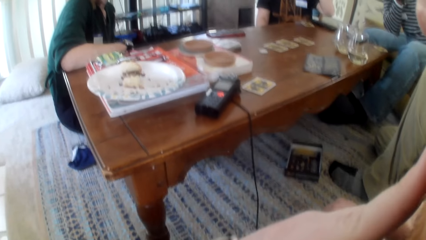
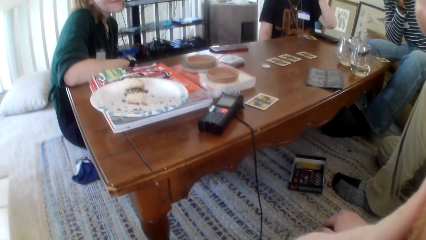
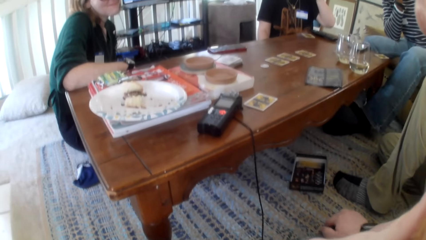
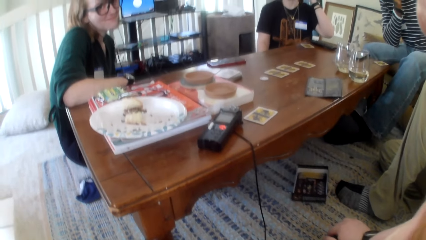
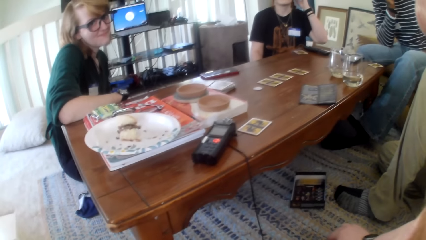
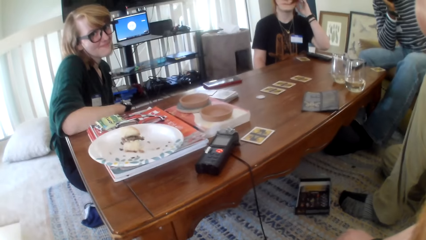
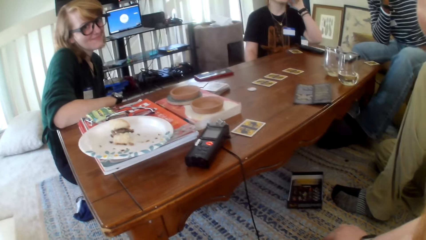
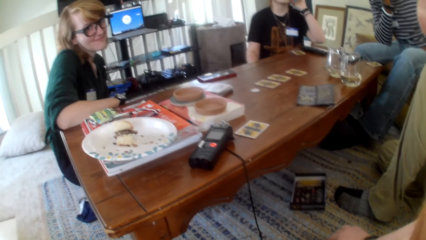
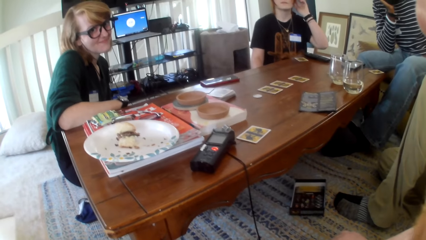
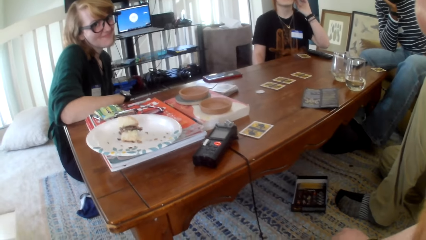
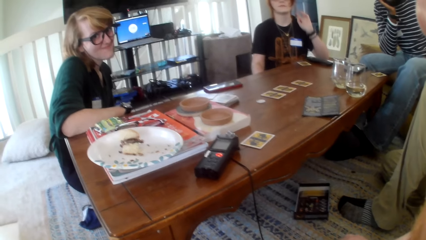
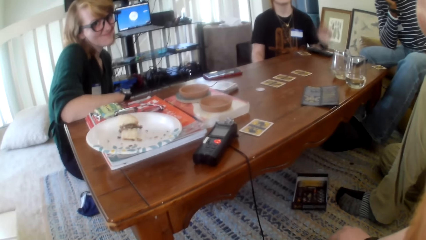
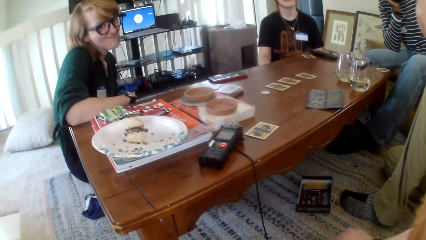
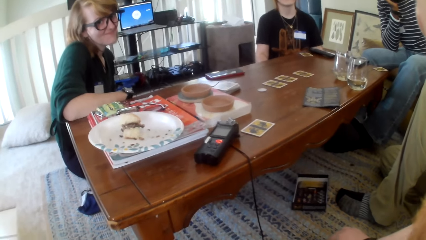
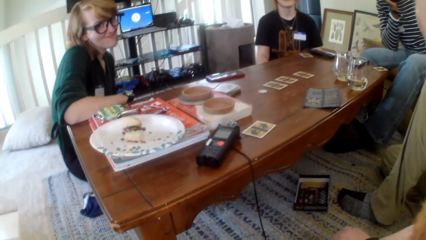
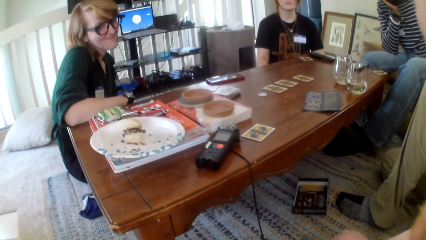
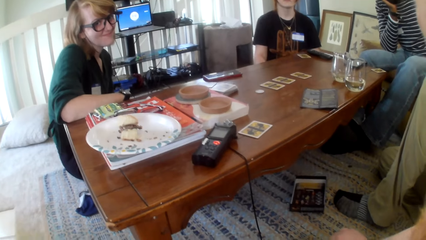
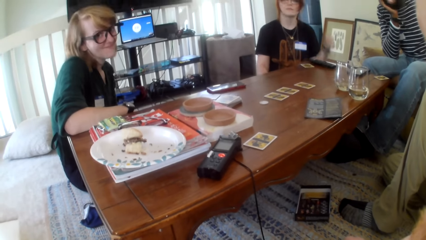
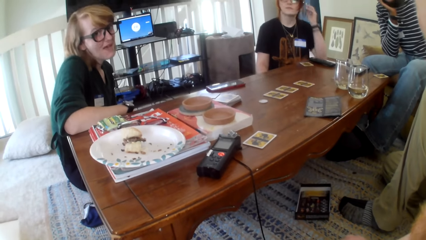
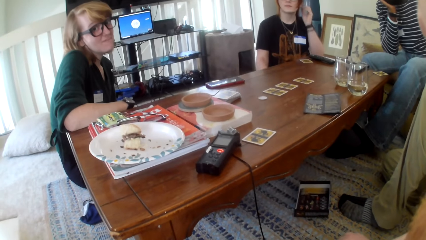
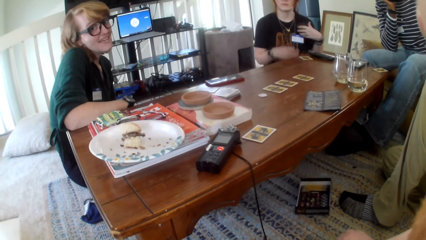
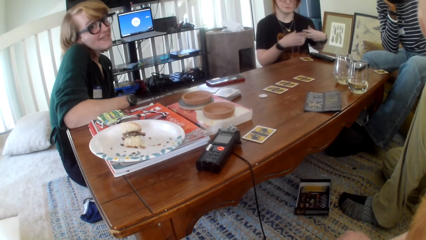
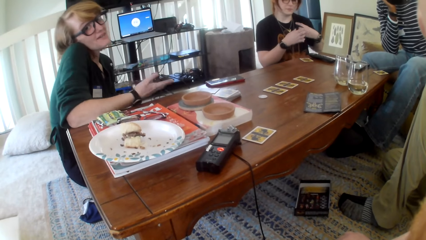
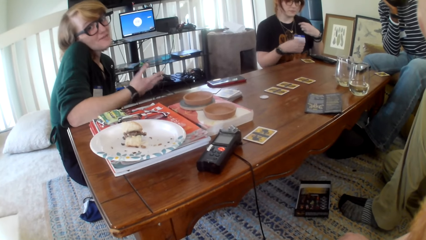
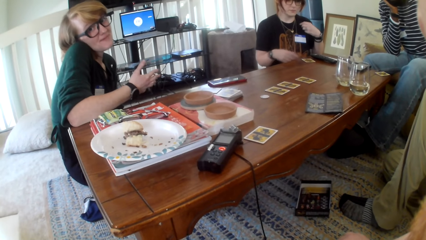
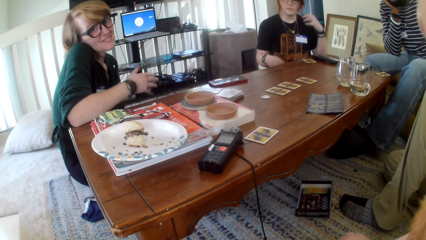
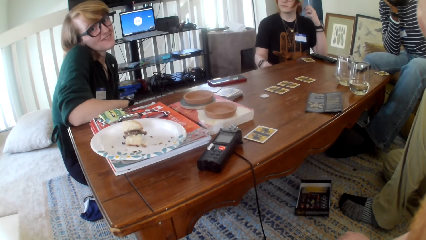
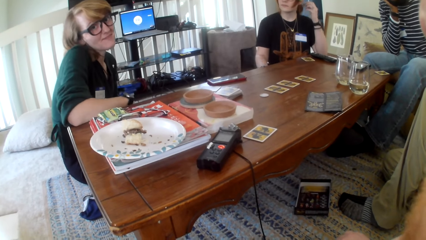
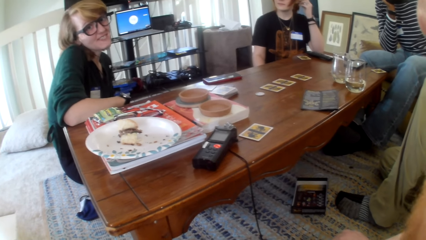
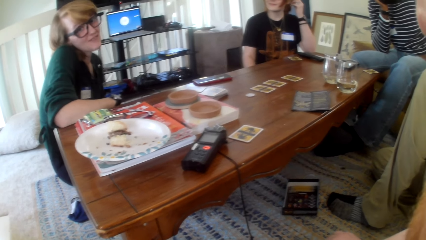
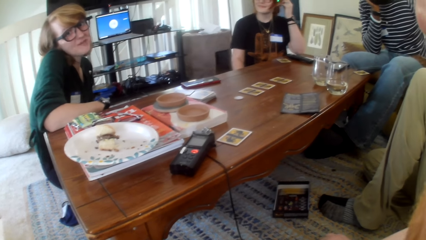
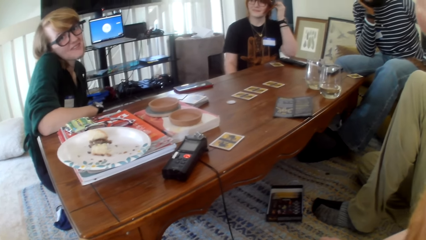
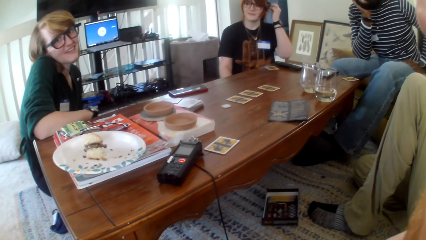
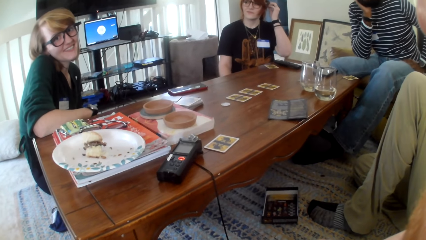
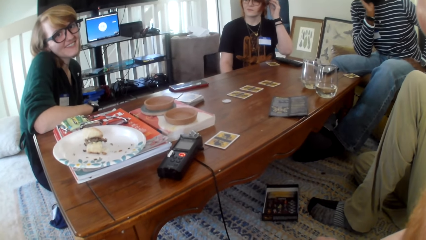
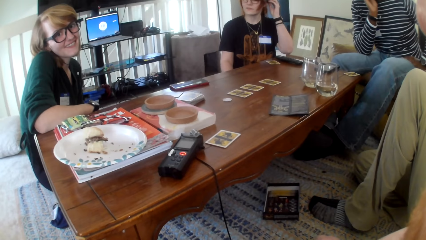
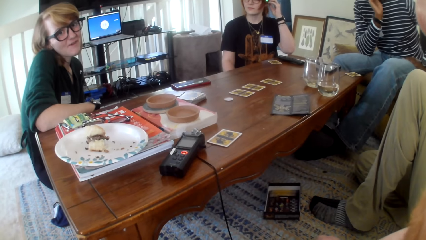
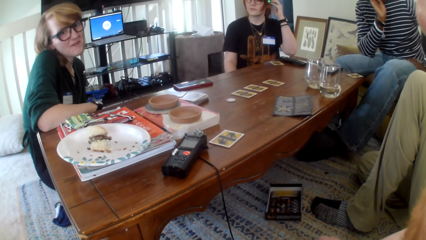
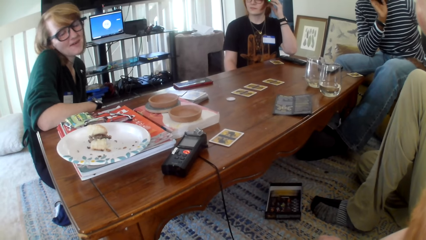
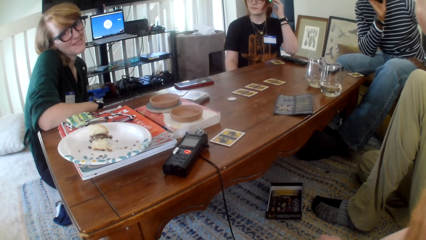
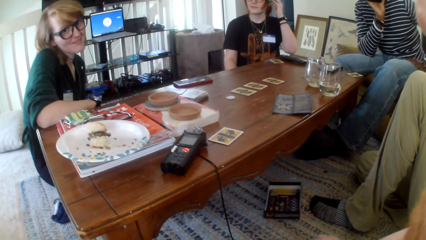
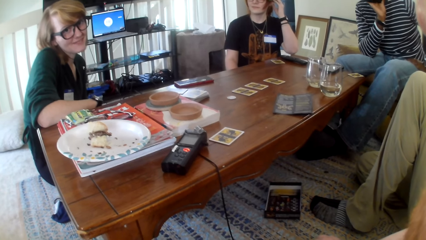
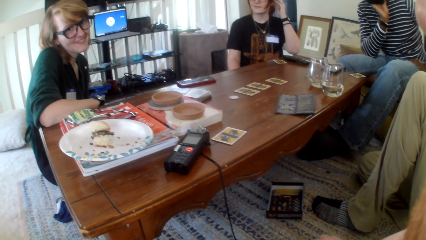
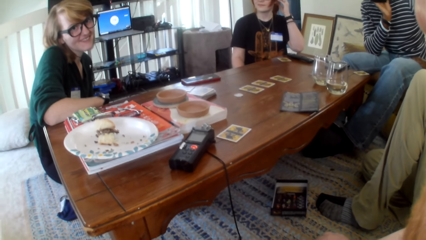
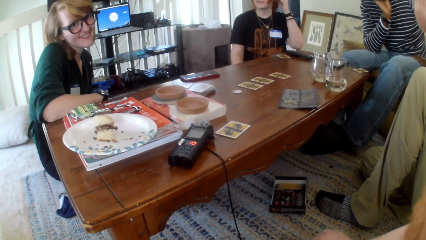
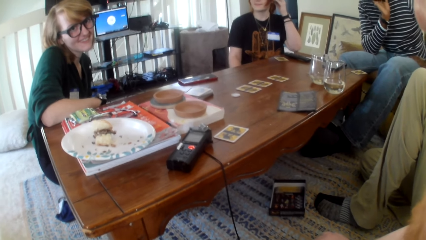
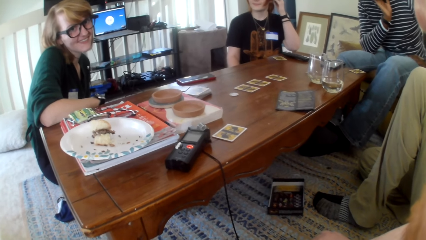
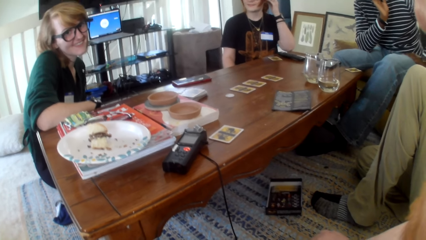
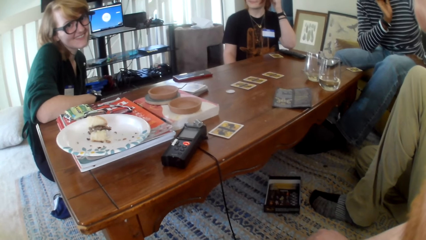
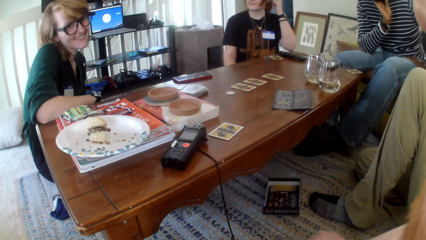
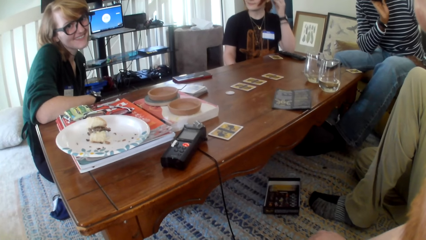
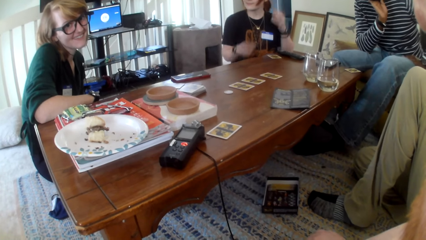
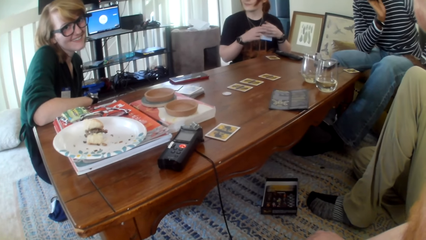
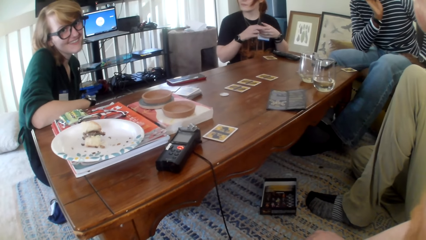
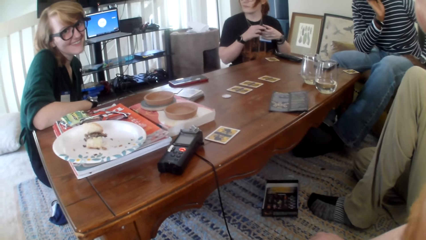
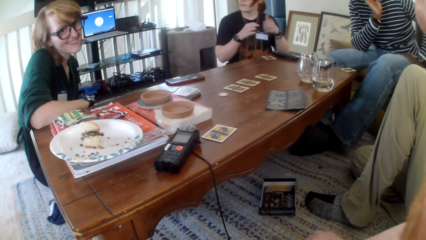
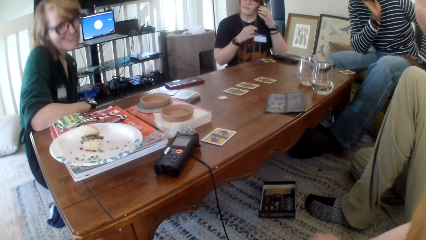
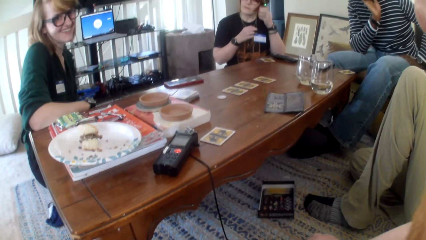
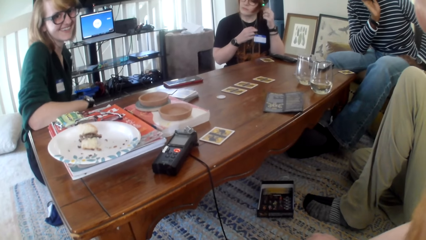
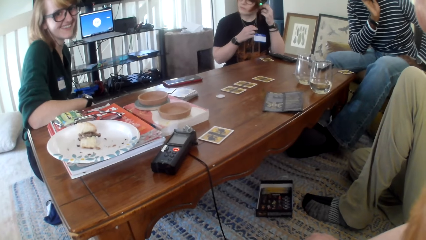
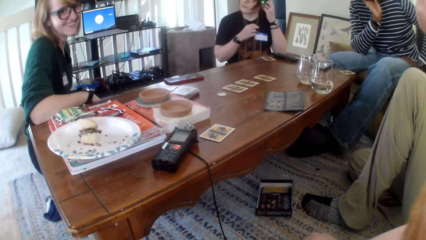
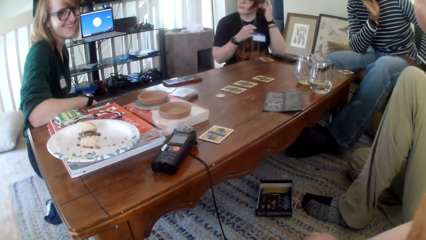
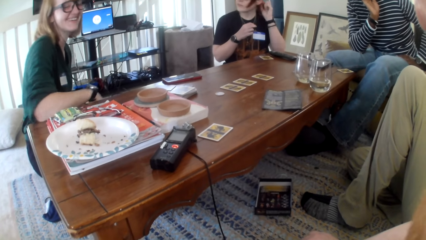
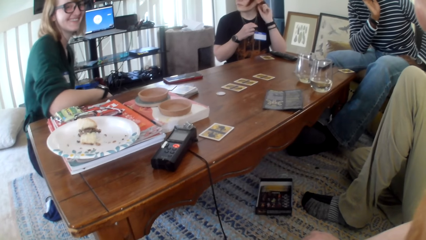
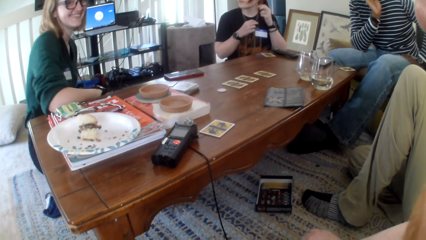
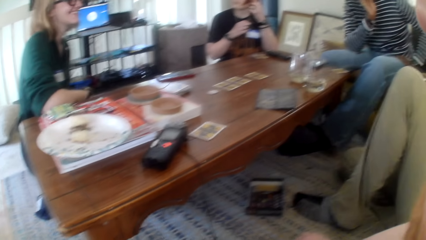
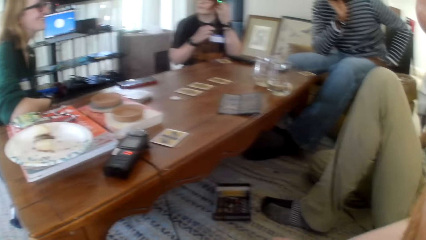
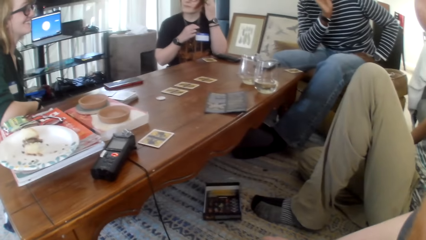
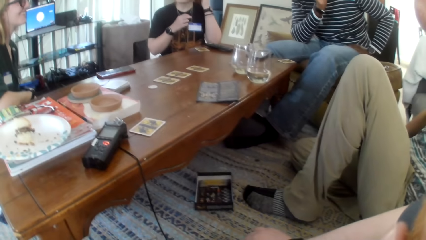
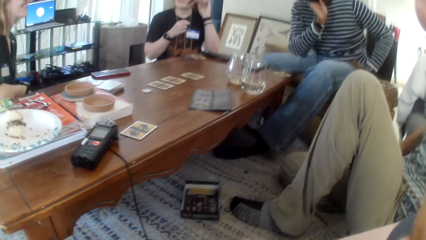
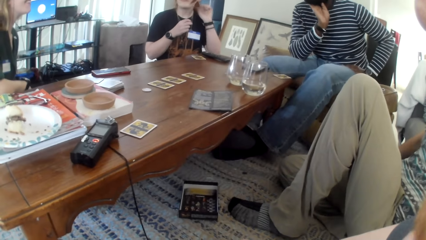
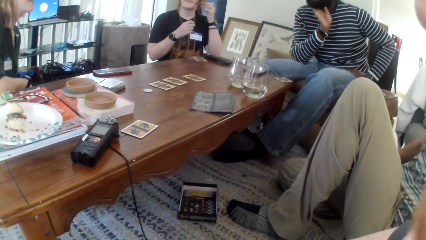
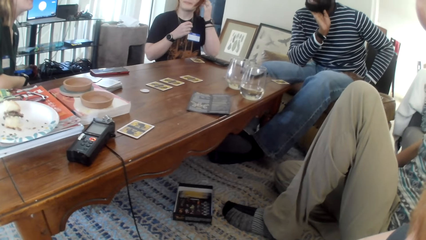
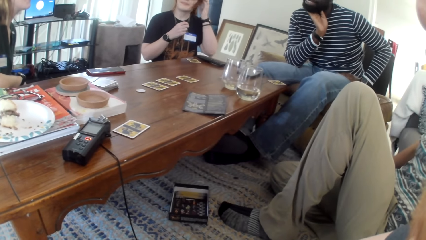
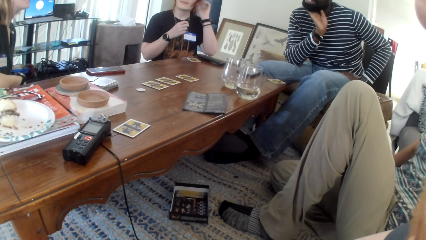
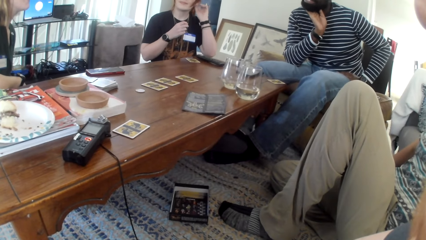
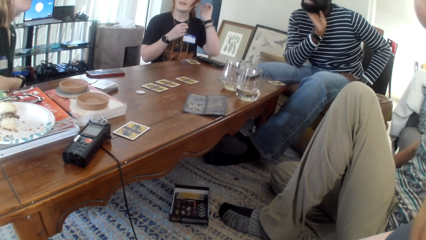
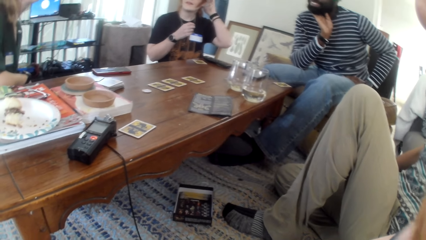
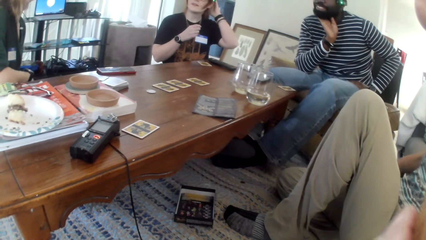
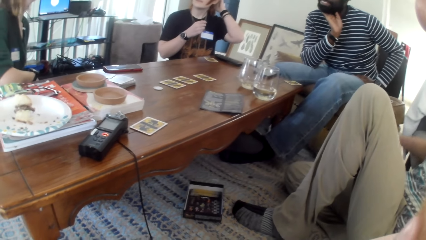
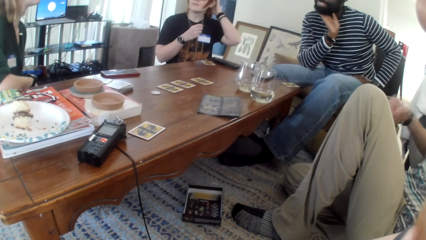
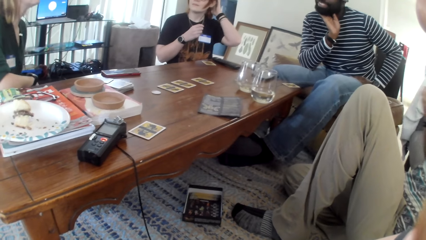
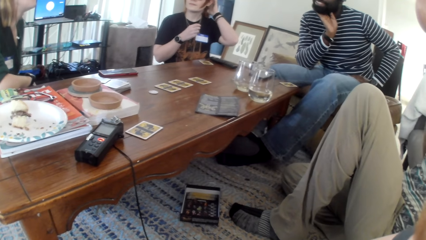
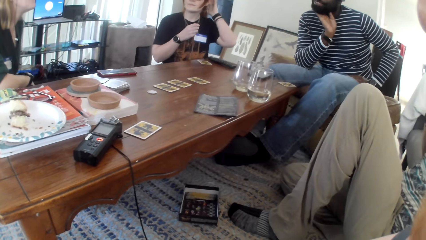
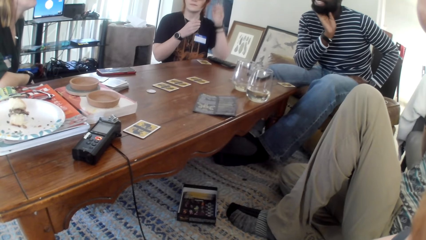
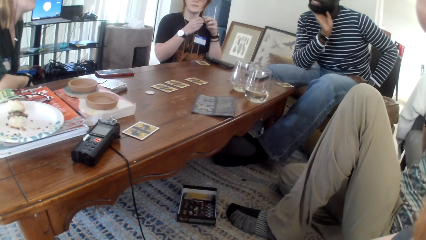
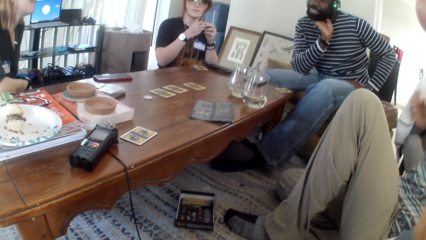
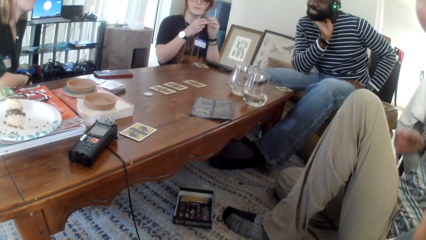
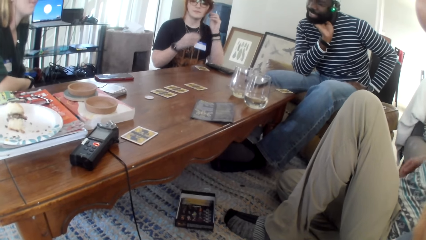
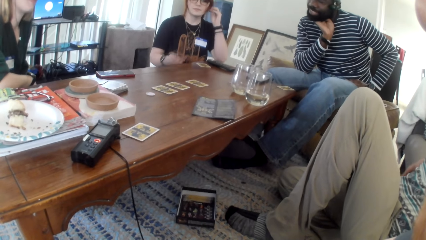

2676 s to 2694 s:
A woman talks. The woman moves her hand. The woman talks. The camera wearer talks. Another woman moves her hand. The first woman talks. The camera wearer talks.
